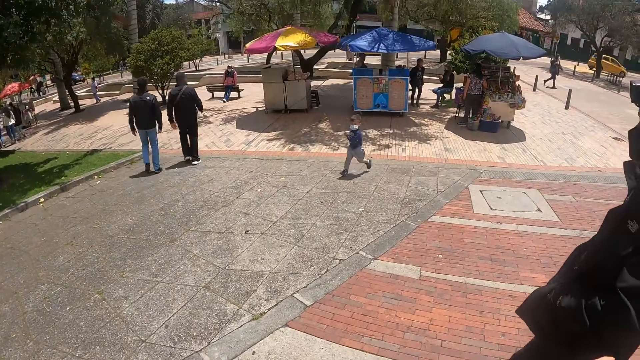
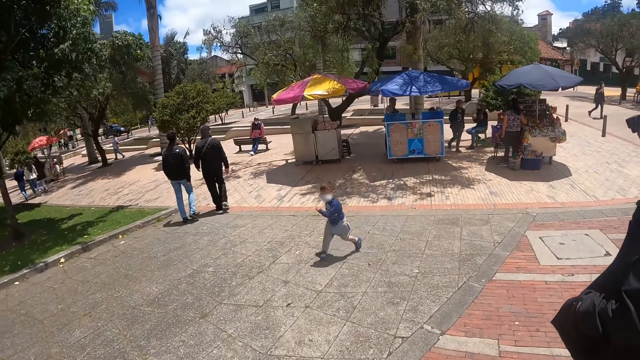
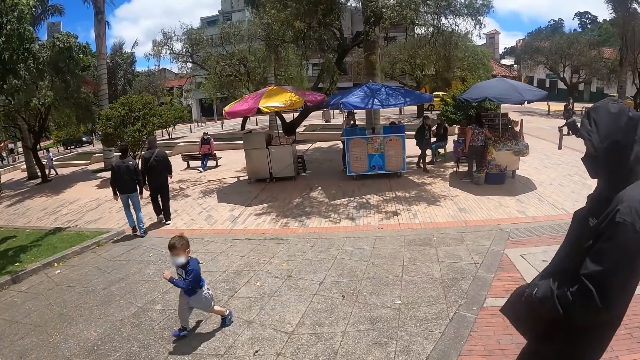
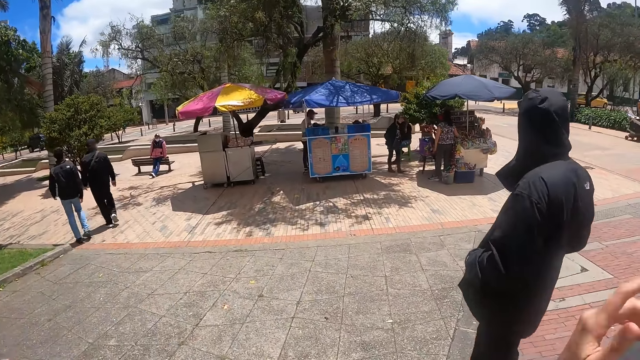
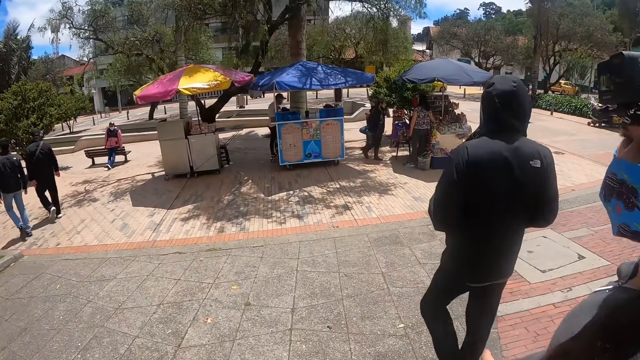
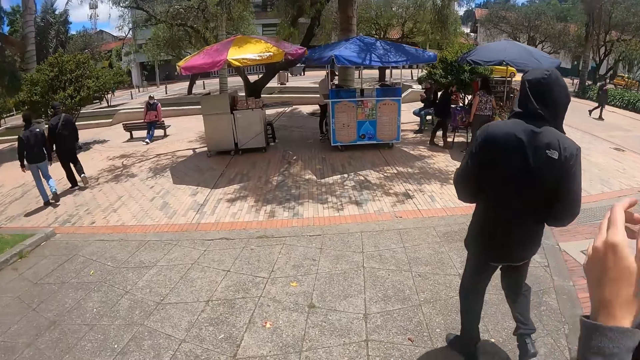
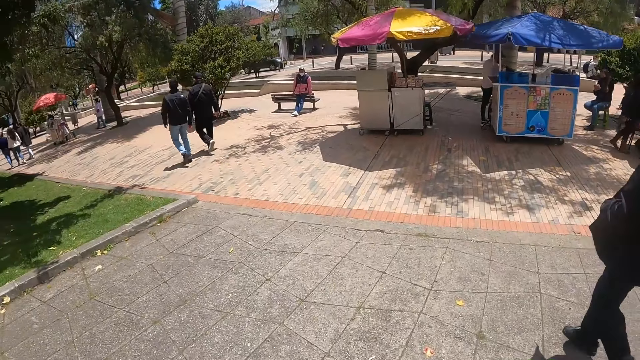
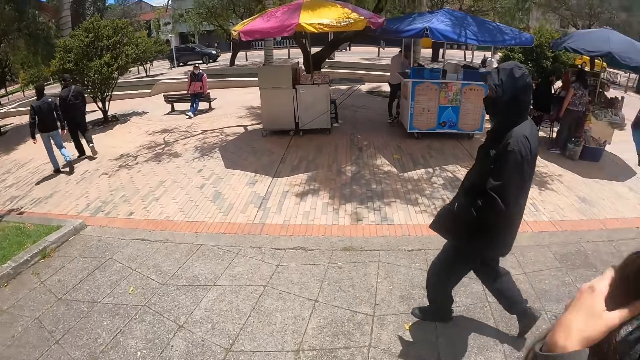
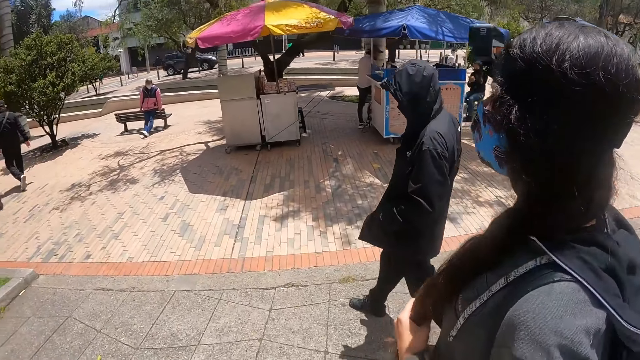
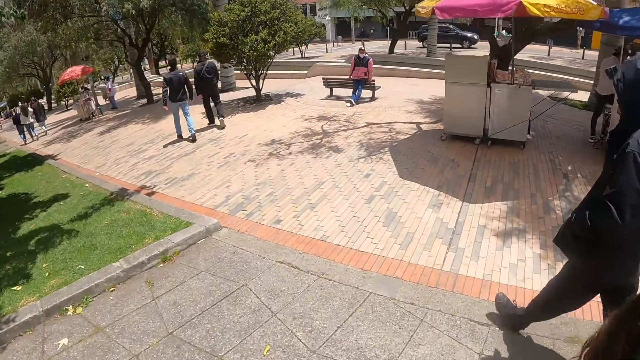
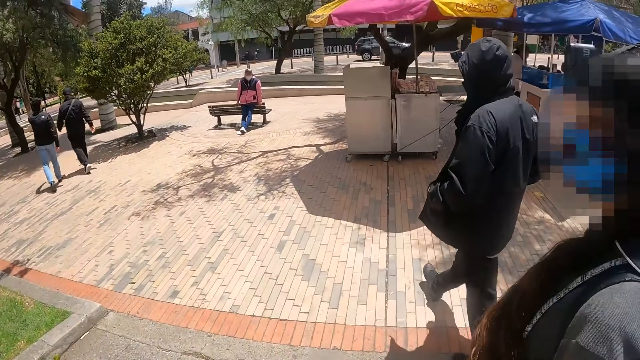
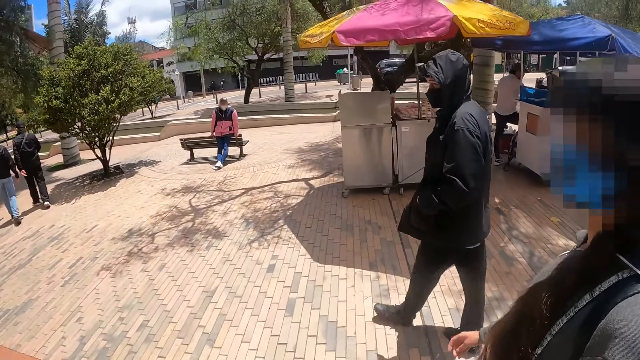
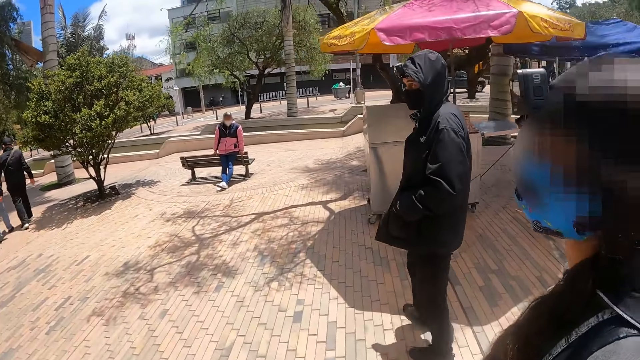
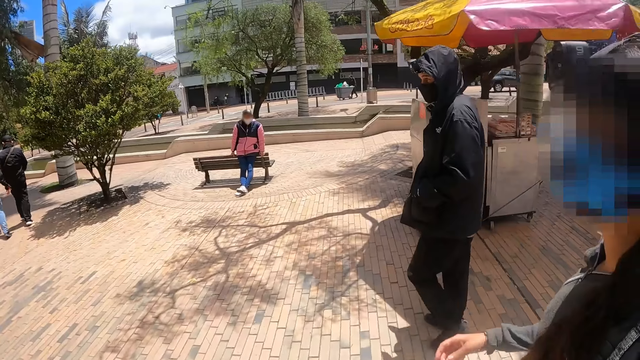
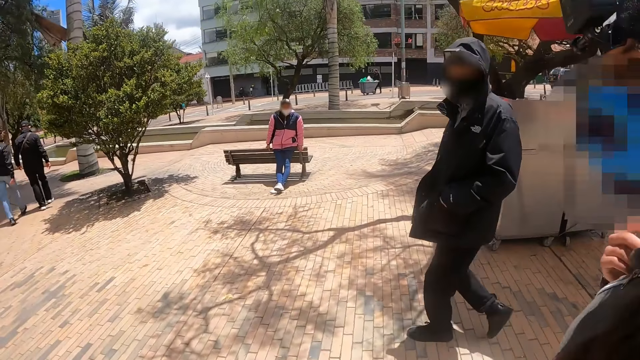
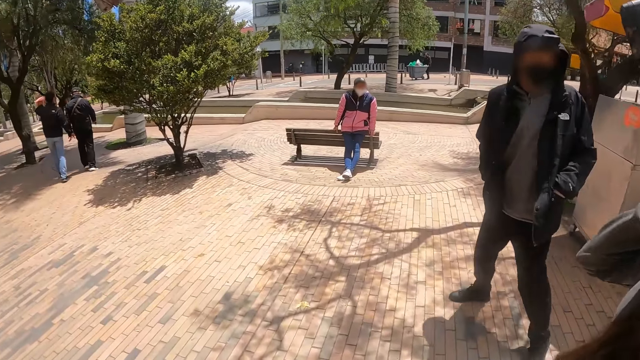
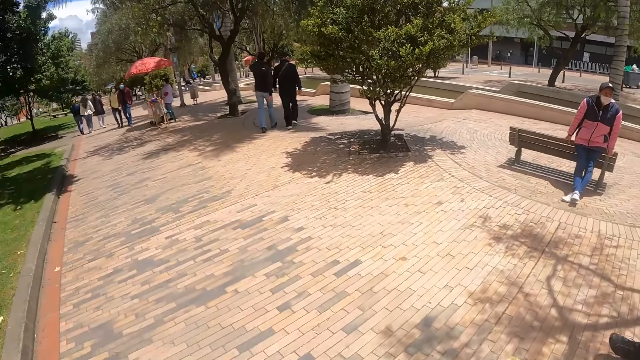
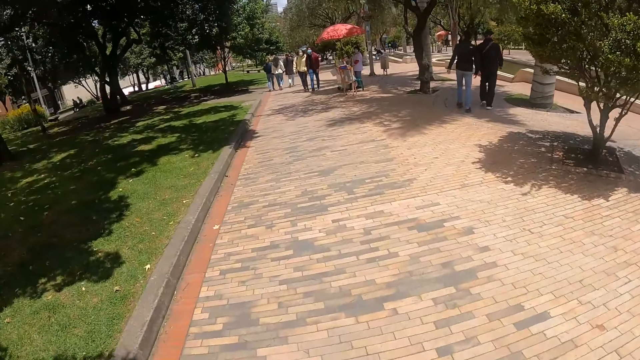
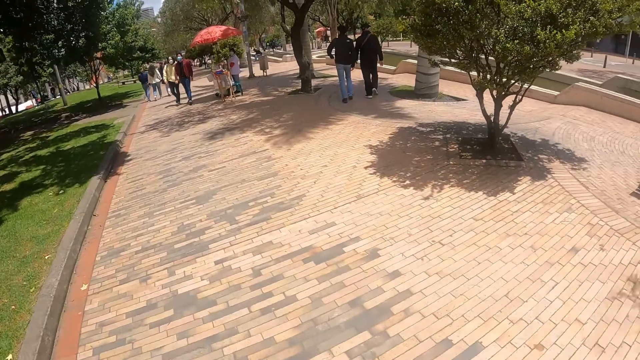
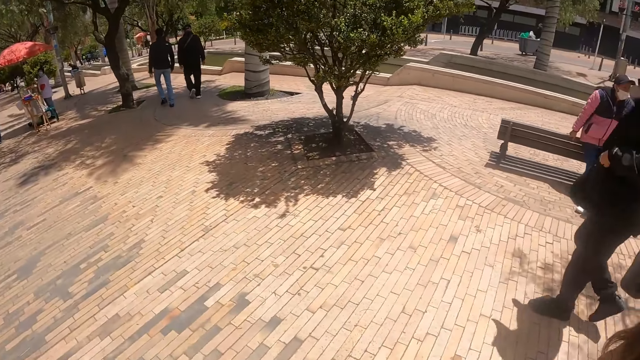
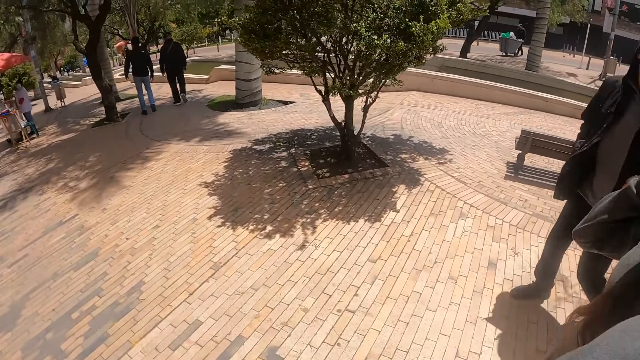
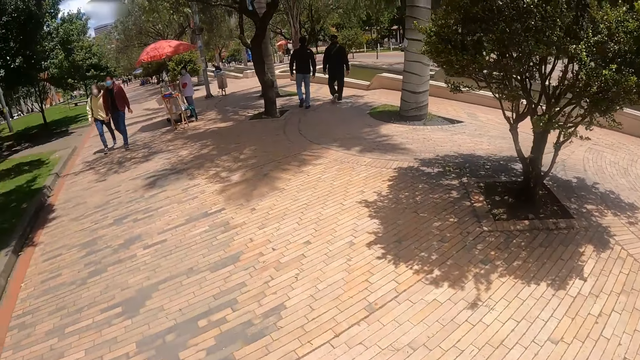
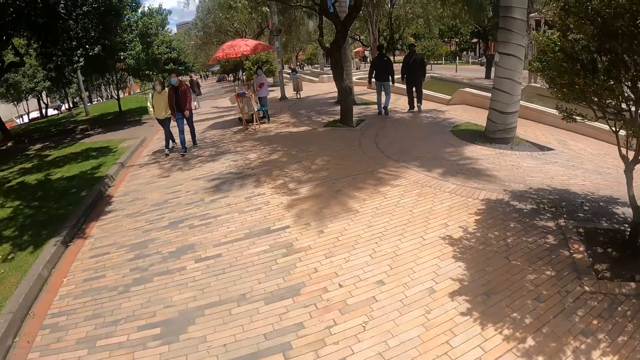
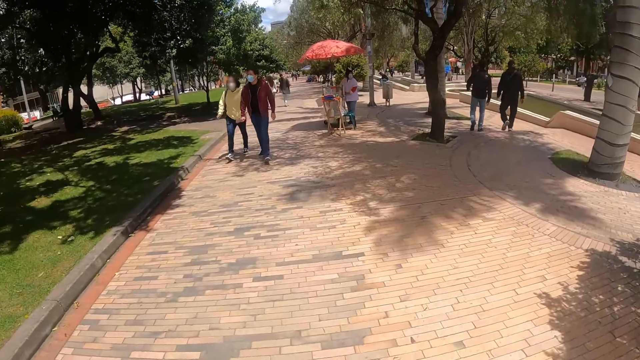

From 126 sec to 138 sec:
The camera wearer walks around. A person and another person walk around. The camera wearer talks to the first person. They walk around.

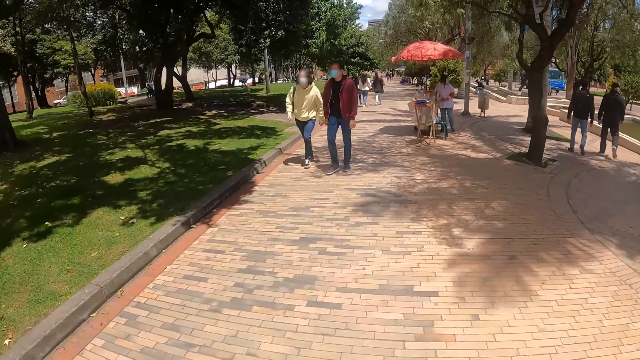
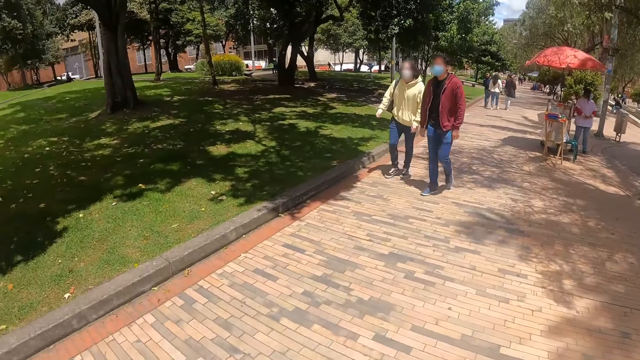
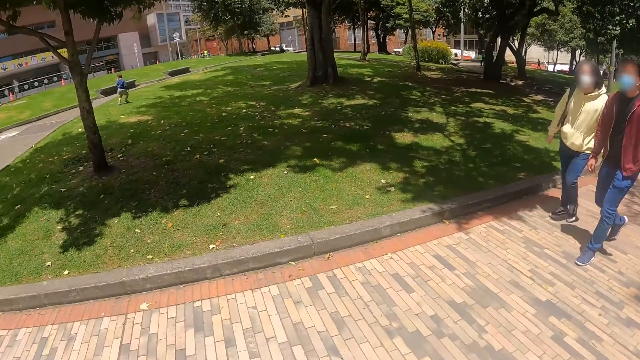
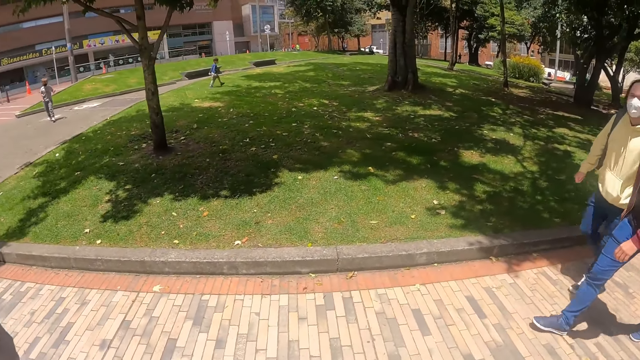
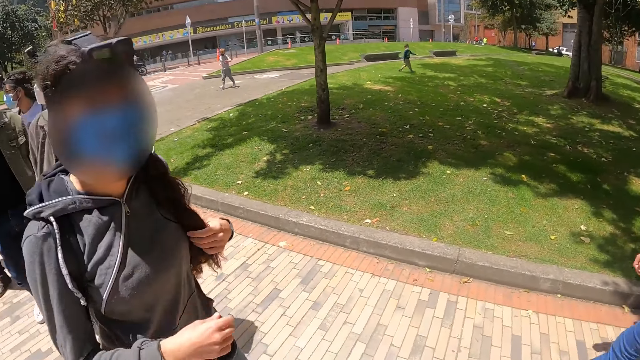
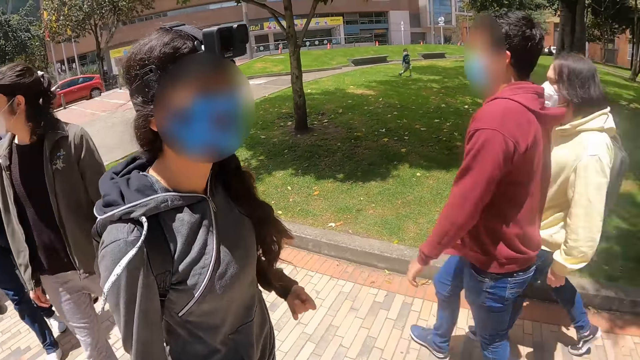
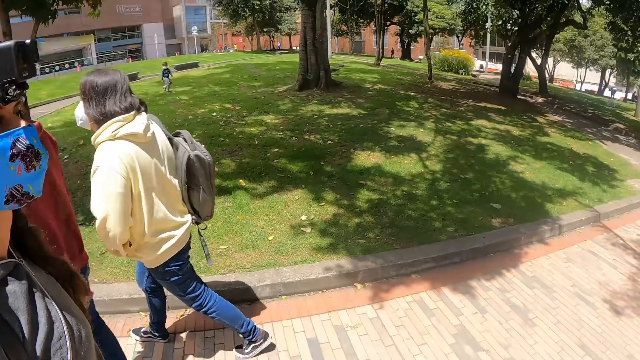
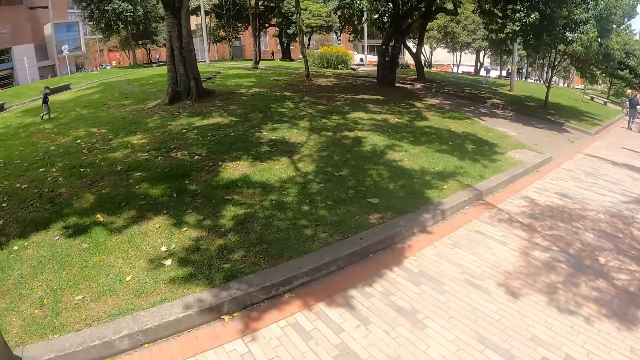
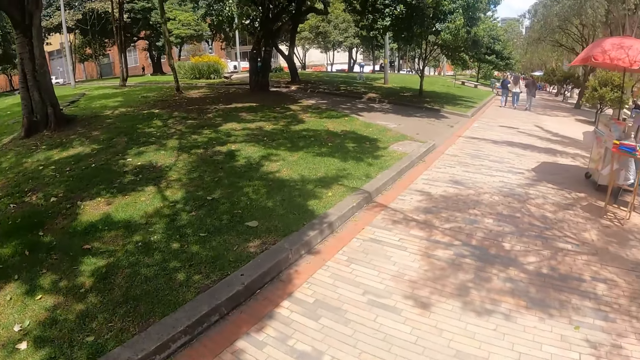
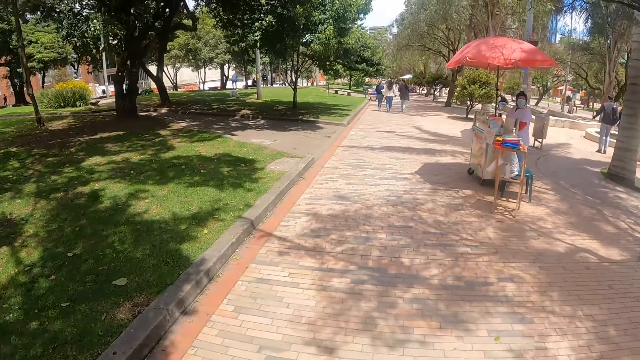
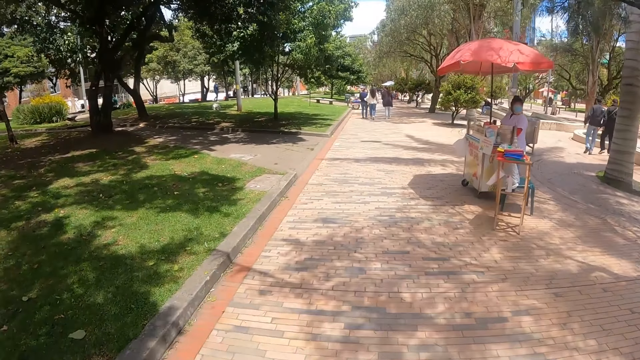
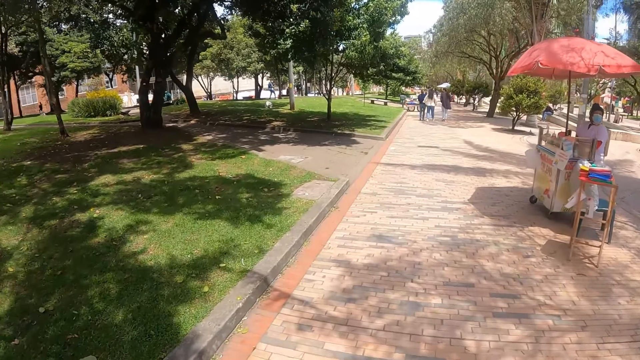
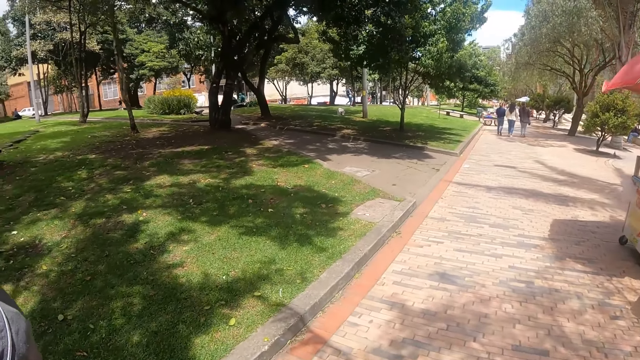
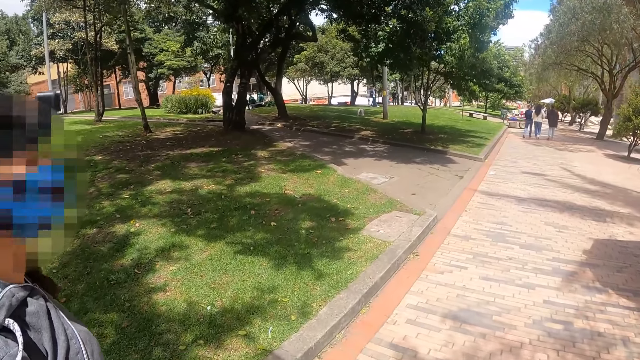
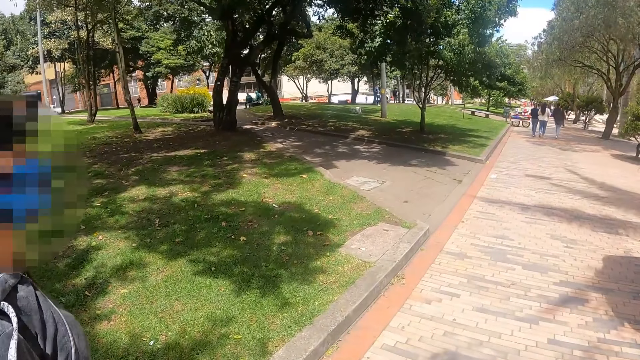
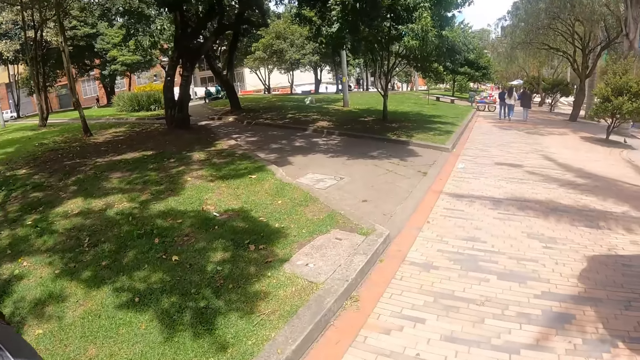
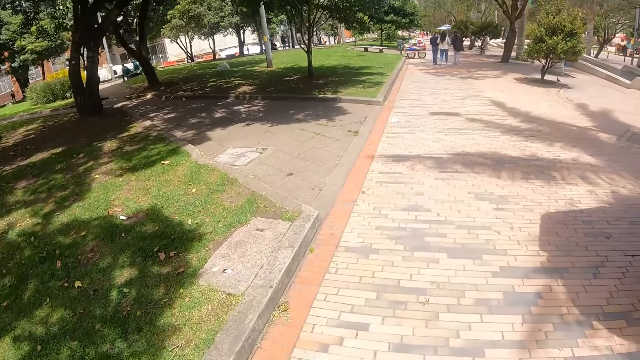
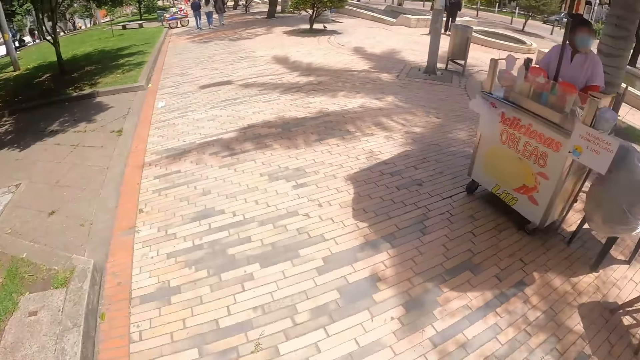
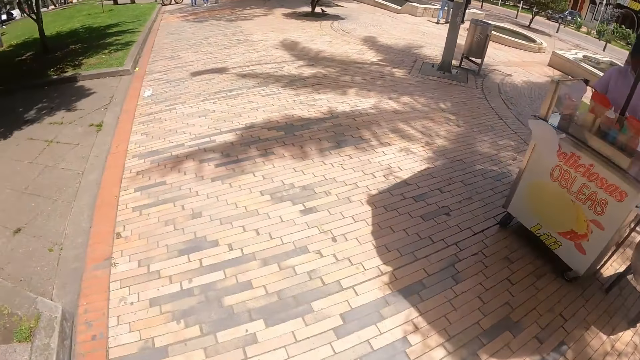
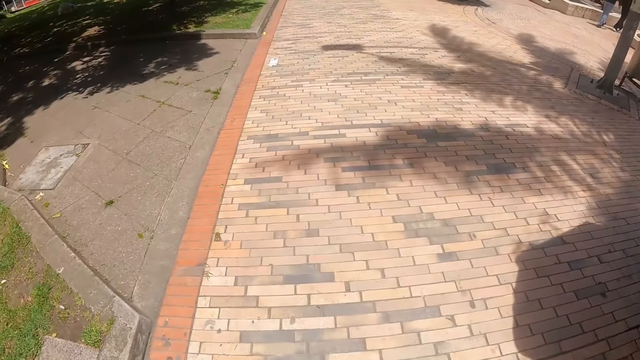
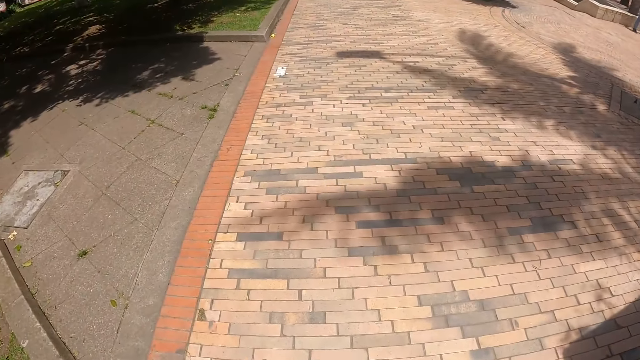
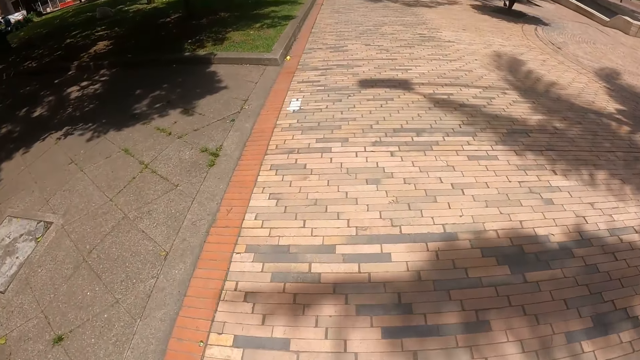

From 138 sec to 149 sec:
The camera wearer looks around. They walk around.
